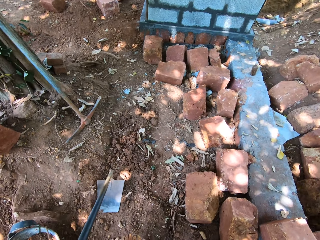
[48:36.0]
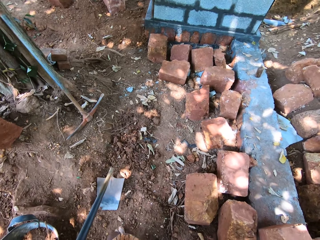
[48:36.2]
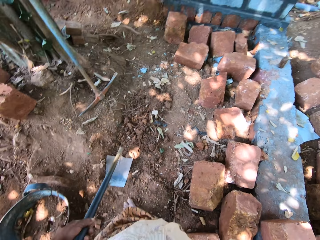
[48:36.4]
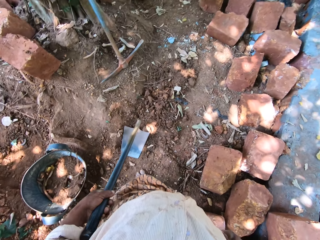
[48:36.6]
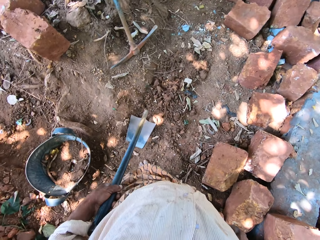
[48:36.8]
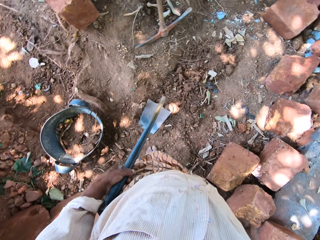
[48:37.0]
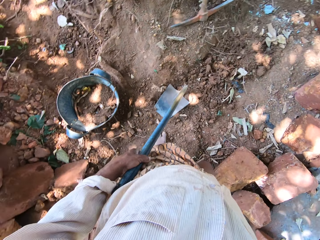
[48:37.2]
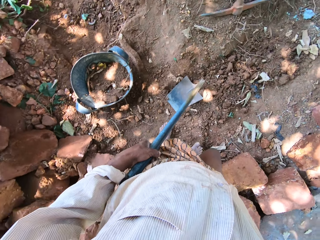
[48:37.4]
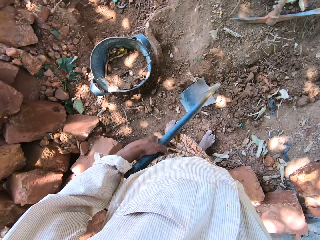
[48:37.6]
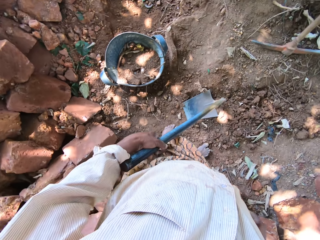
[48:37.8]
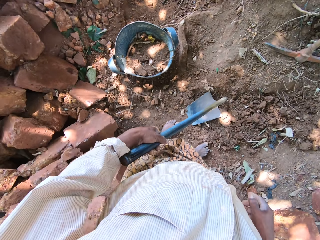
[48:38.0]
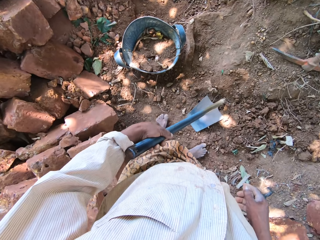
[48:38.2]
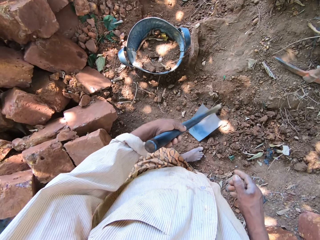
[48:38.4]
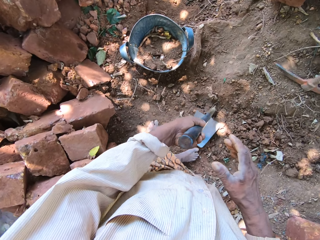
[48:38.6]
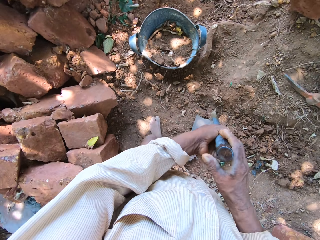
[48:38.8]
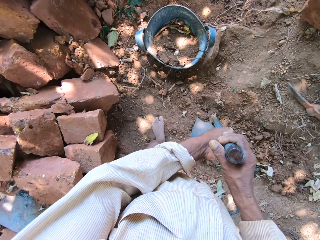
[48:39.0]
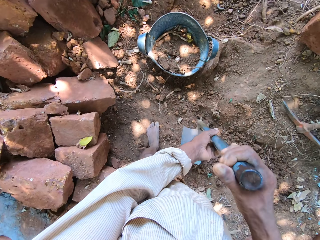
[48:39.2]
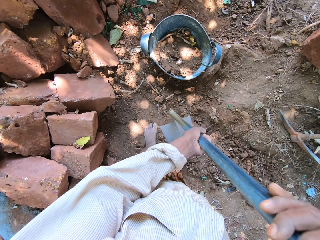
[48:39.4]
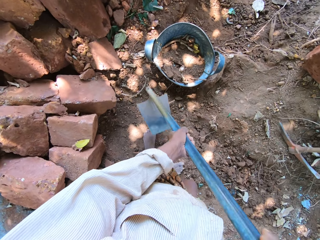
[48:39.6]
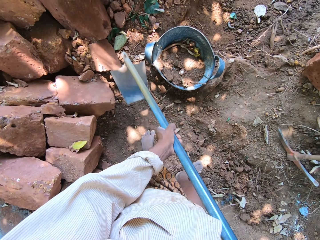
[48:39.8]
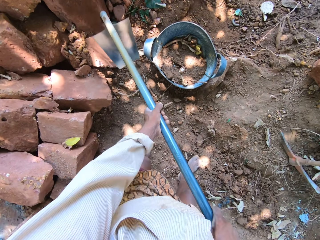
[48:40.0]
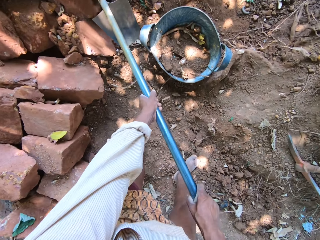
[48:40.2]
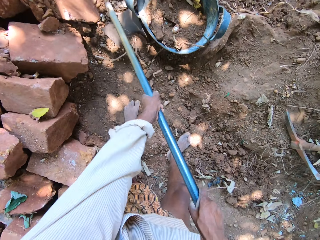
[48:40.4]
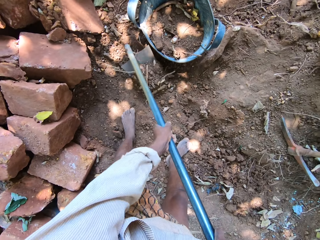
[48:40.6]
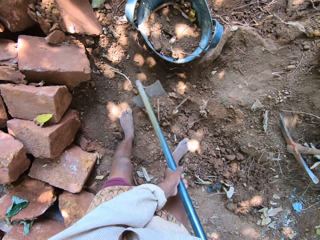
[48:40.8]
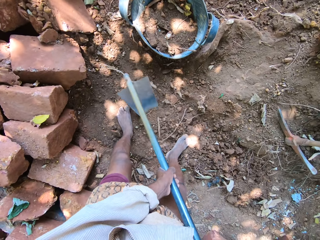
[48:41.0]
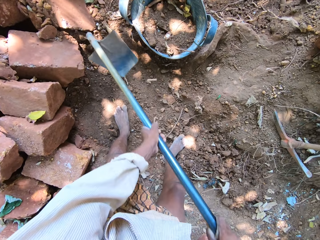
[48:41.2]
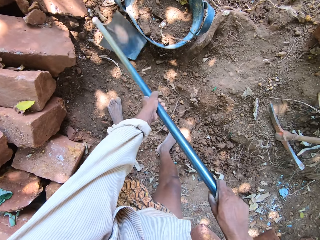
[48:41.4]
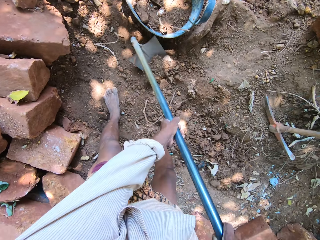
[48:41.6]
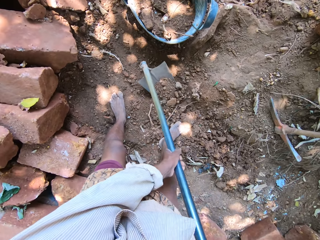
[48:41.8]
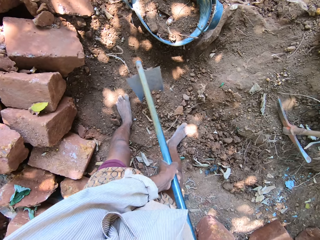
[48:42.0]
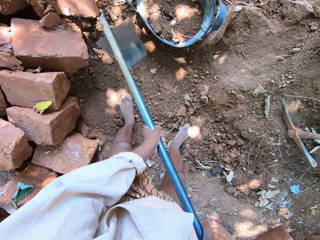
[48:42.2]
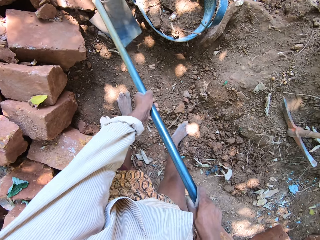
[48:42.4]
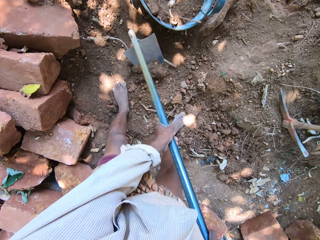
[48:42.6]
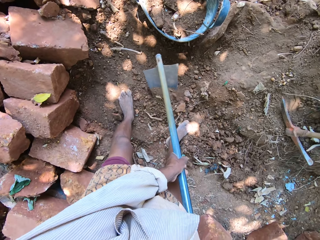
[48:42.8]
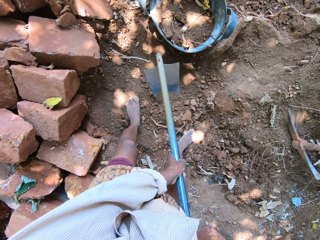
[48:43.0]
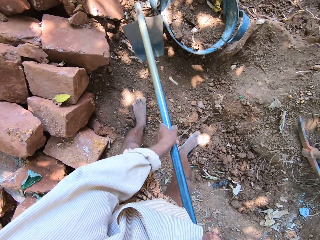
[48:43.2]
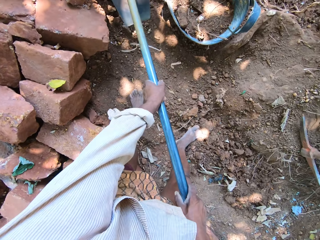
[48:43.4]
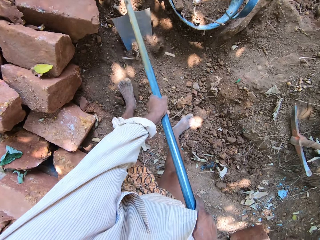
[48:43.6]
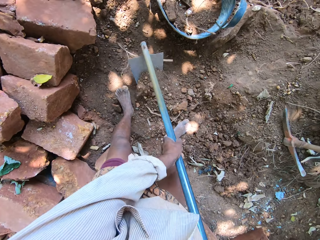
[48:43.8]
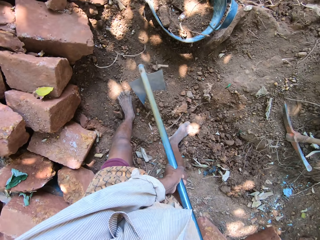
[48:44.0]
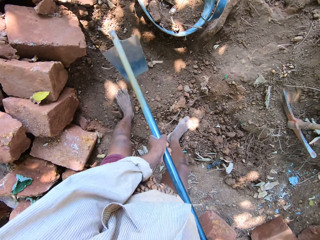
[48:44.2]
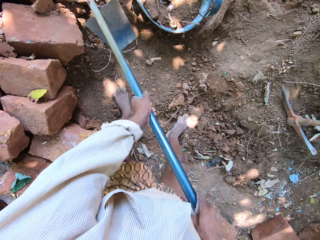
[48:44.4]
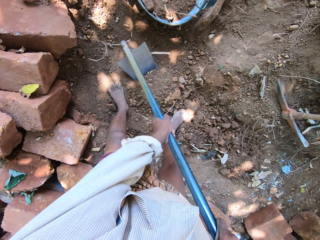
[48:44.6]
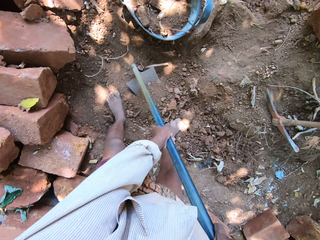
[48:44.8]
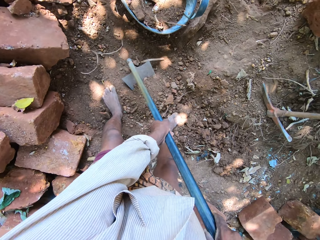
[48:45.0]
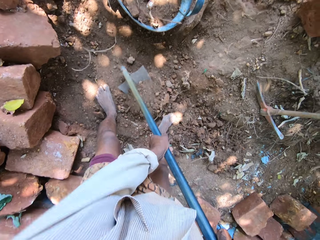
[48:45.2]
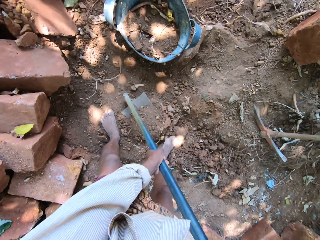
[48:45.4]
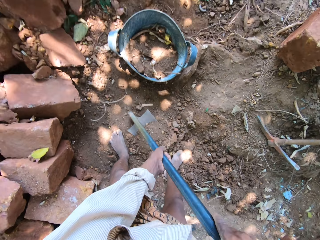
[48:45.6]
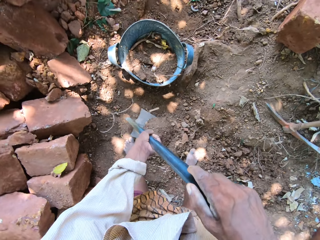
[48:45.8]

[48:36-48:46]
The camera wearer digs with a hoe.

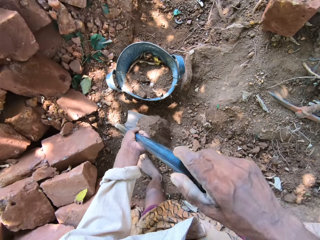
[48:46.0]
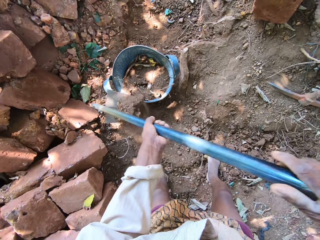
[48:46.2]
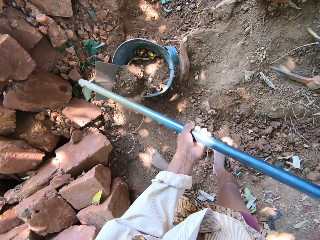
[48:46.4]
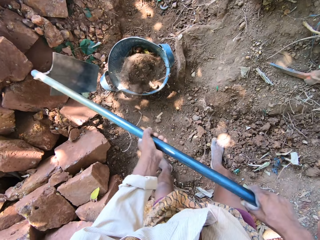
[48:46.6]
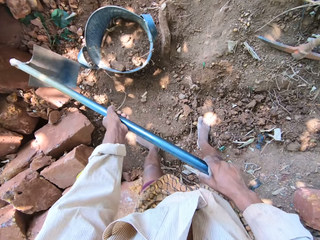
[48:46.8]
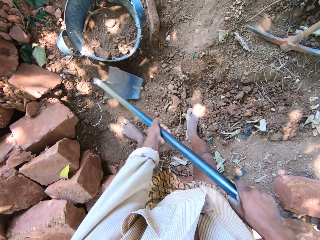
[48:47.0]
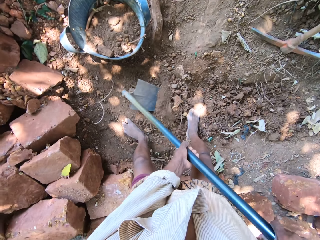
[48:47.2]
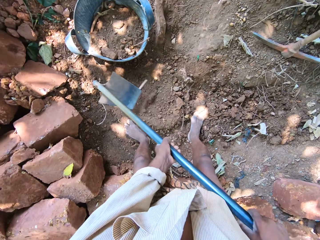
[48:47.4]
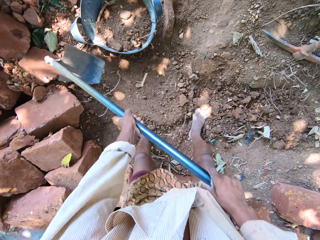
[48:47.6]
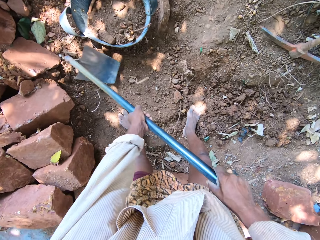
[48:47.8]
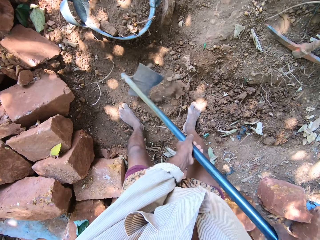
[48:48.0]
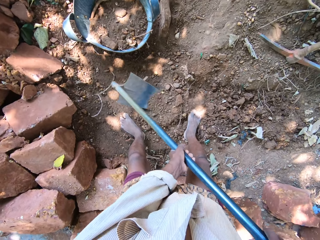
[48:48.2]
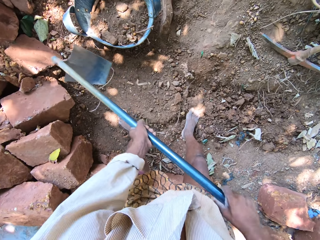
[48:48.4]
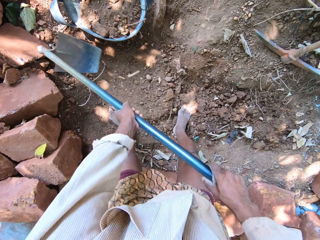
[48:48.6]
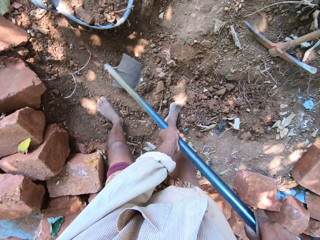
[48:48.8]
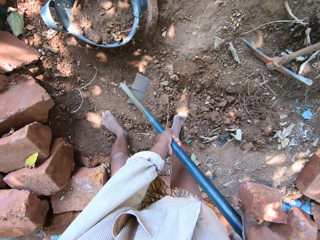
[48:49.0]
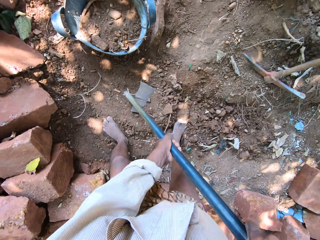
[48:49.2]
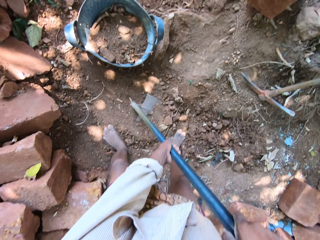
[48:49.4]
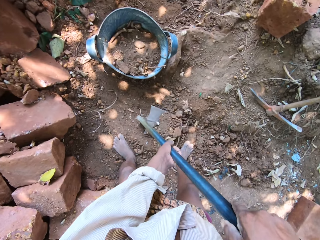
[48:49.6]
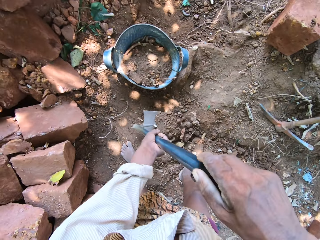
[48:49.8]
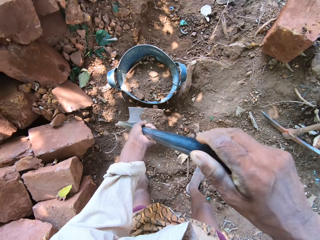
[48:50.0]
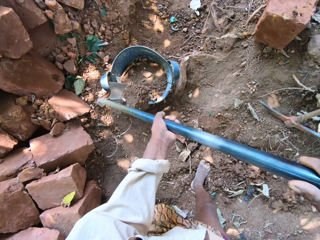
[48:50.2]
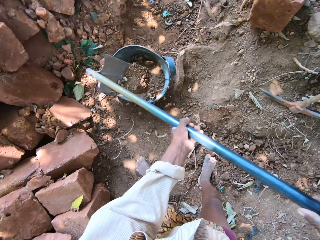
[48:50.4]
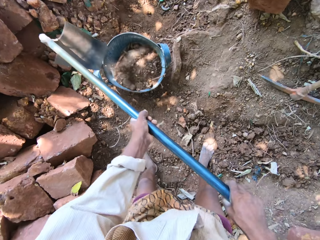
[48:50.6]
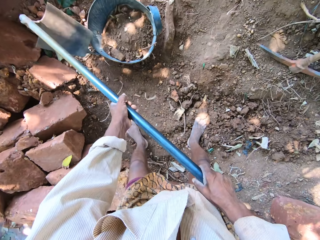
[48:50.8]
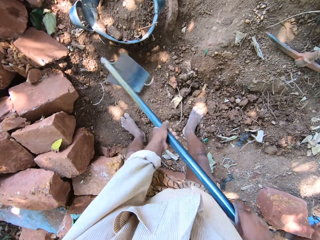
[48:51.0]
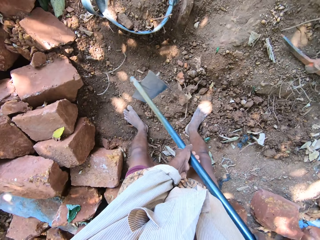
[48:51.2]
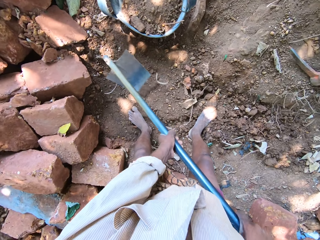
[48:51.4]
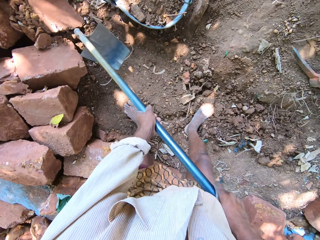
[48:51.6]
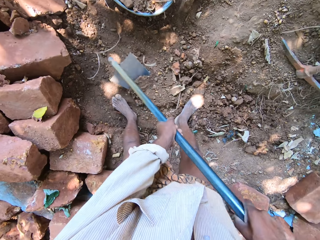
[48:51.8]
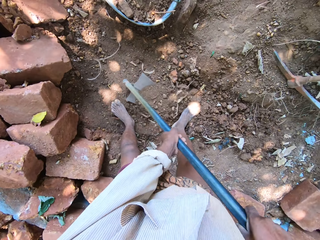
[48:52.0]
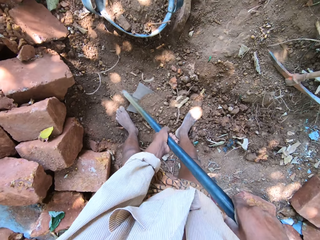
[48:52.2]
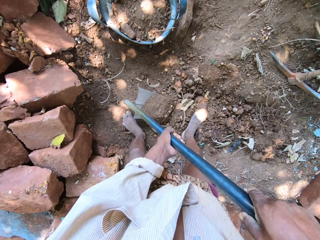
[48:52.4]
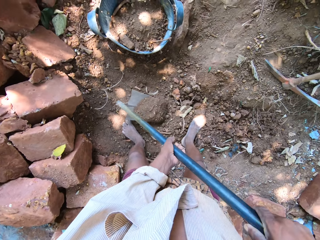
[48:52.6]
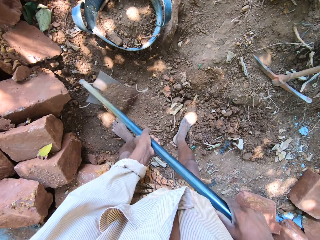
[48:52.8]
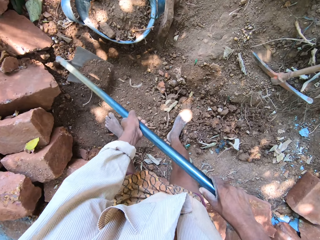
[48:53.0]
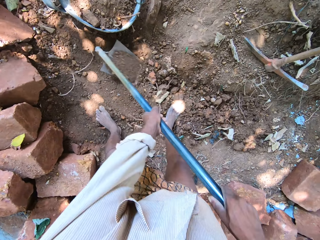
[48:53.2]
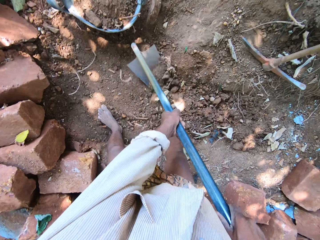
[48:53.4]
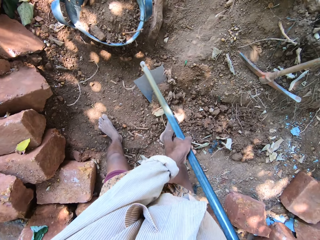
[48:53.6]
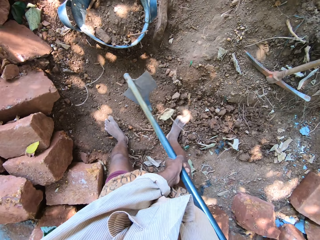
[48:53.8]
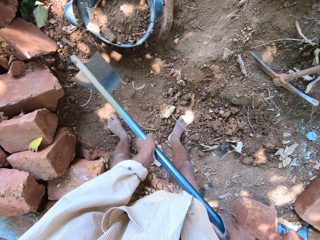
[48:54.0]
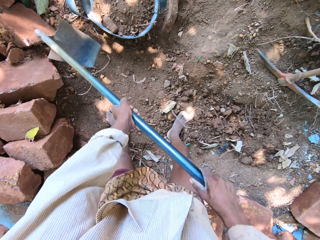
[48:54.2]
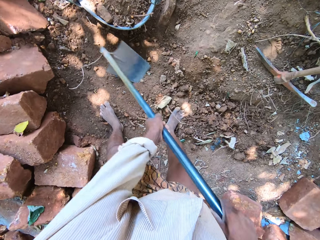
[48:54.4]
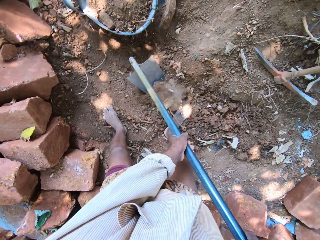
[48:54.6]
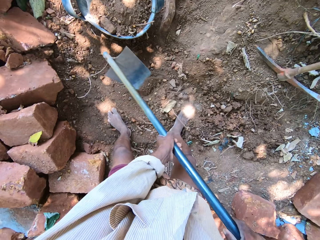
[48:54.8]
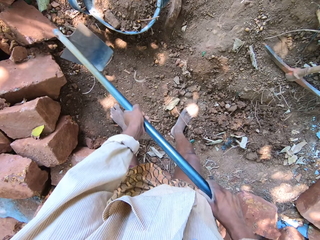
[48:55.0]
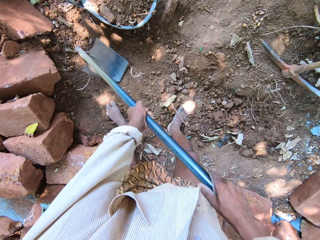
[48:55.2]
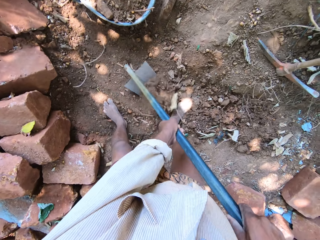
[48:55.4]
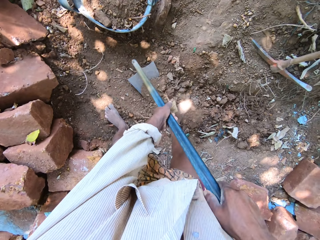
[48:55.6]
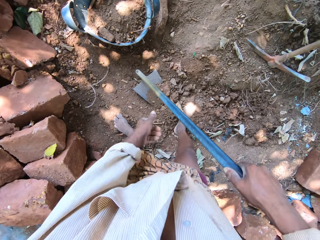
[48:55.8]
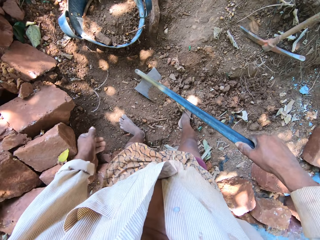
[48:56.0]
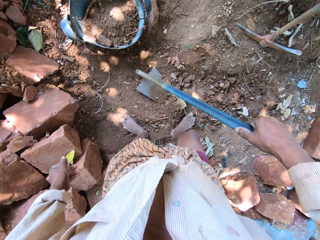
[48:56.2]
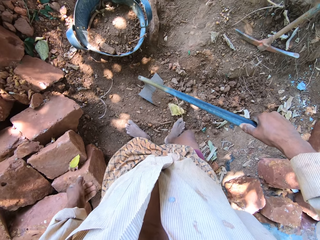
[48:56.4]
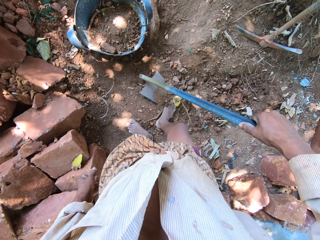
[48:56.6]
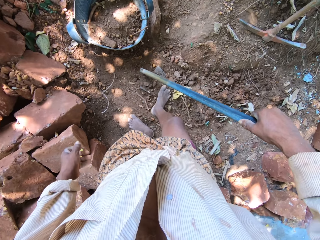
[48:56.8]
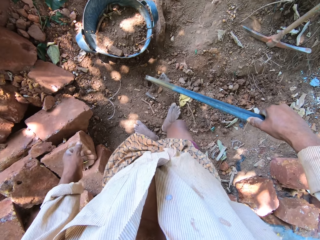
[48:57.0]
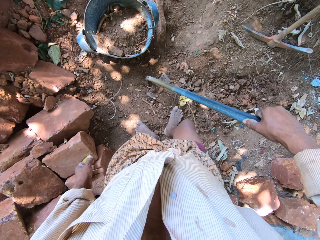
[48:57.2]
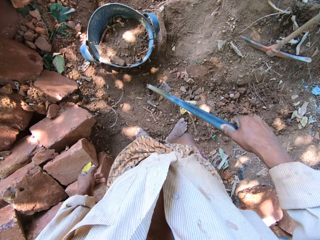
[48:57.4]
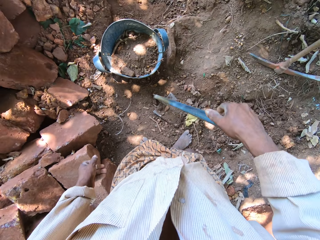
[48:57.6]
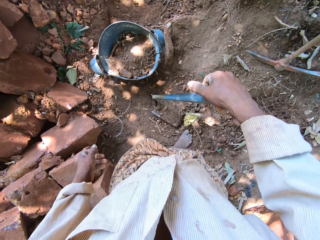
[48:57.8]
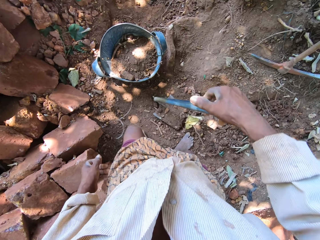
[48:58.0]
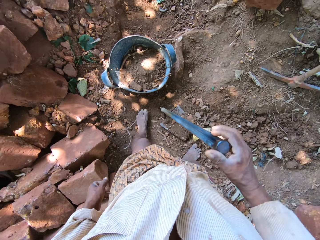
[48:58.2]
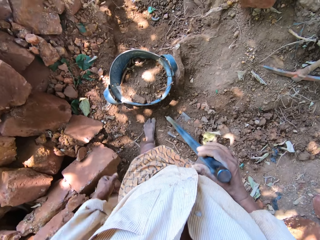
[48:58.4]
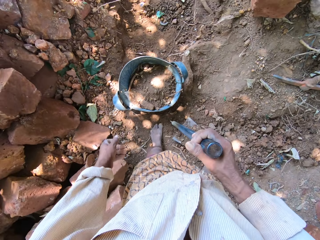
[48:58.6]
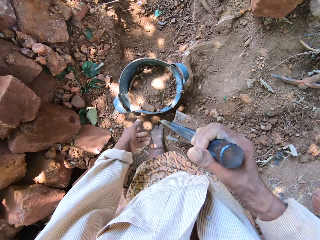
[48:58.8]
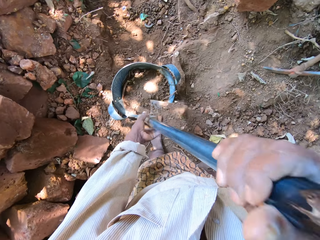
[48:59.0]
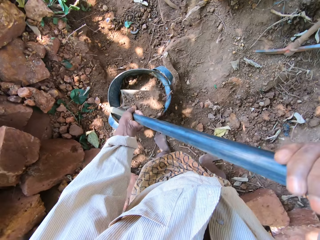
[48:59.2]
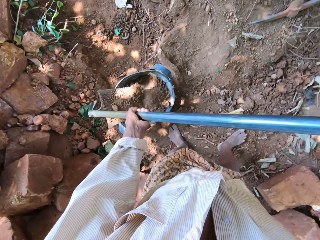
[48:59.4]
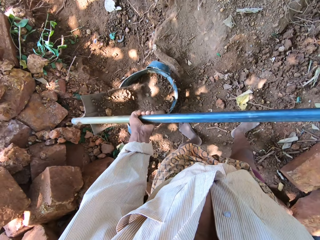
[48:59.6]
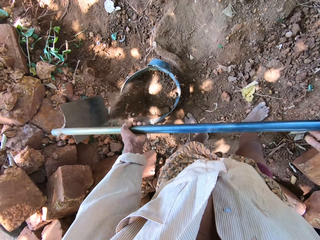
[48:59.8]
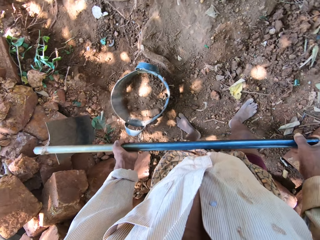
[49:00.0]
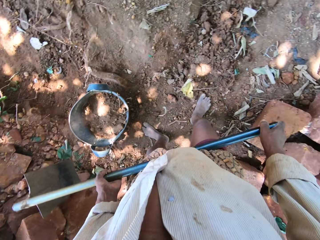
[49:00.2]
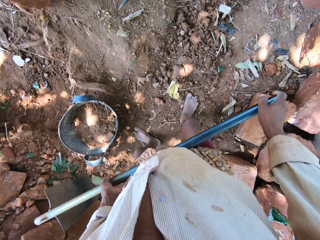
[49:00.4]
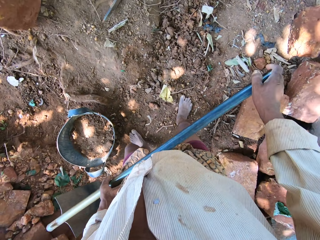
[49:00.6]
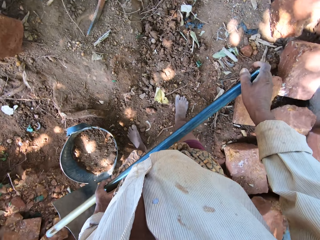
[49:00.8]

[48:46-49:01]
The camera wearer pours the sand from the hoe in both hands inside the head pan on the floor. He digs a hole on the floor with the hoe in both hands. He takes some sand from the floor with the hoe in both hands. He pours the sand in the hoe in the head pan on the floor with both hands. He digs a hole on the floor with the hoe in both hands. He takes some sand from the floor with the hoe in both hands. He packs some sand from the floor with the hoe in both hands. A man converses with the camera wearer. The camera wearer kicks some sand on the hoe on the floor with his right leg. He carries the hoe from the floor with his right hand and pours the sand in the hoe in the head pan on the floor with both hands.
